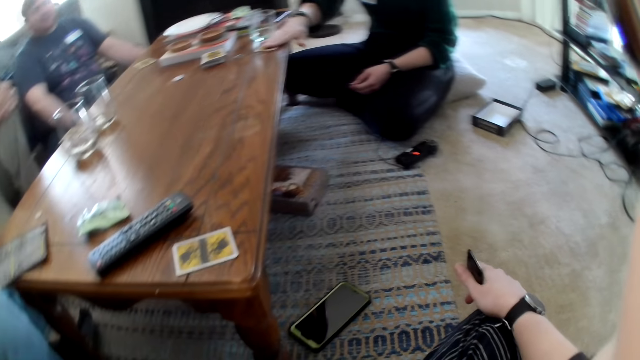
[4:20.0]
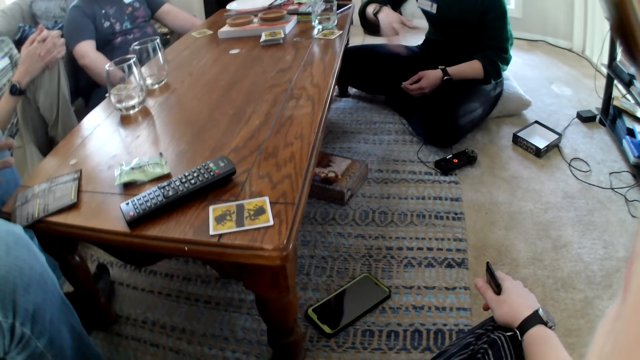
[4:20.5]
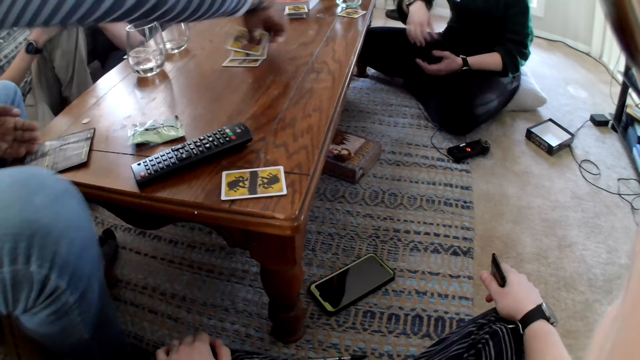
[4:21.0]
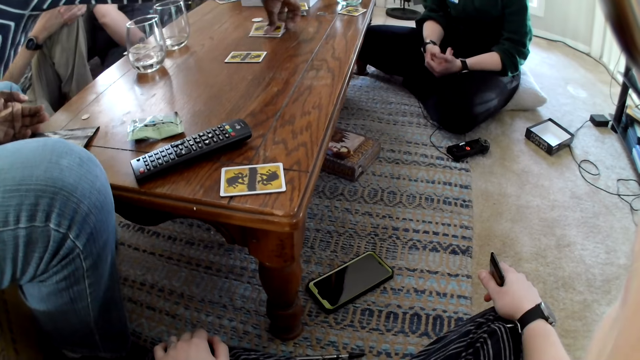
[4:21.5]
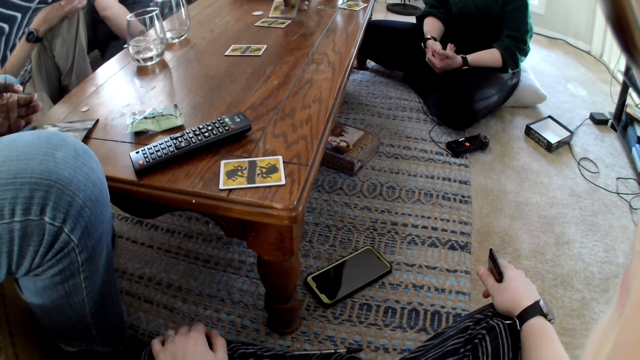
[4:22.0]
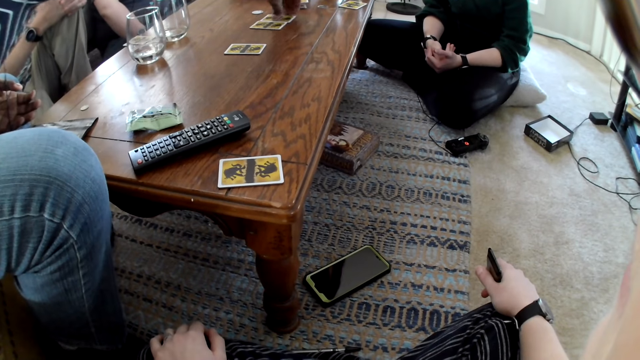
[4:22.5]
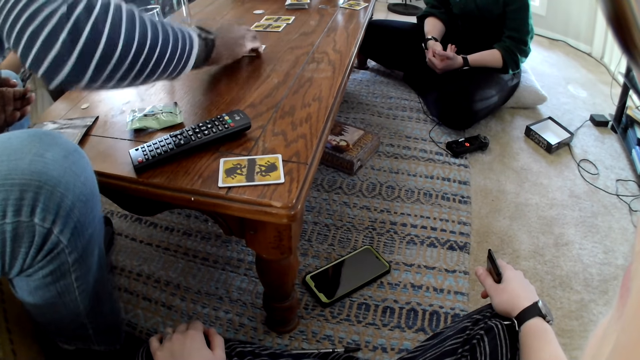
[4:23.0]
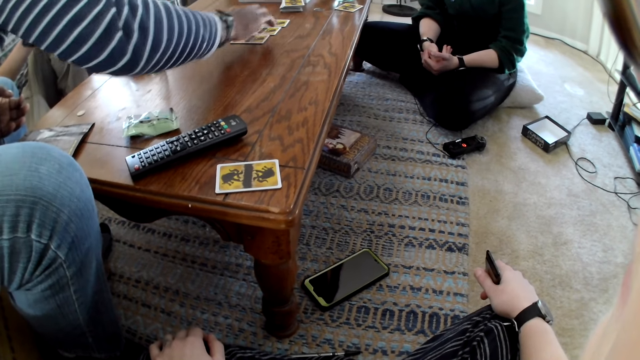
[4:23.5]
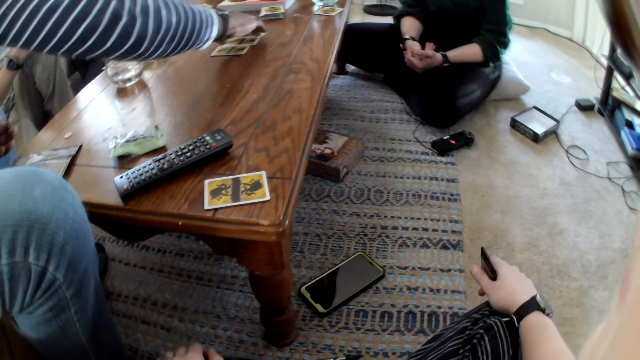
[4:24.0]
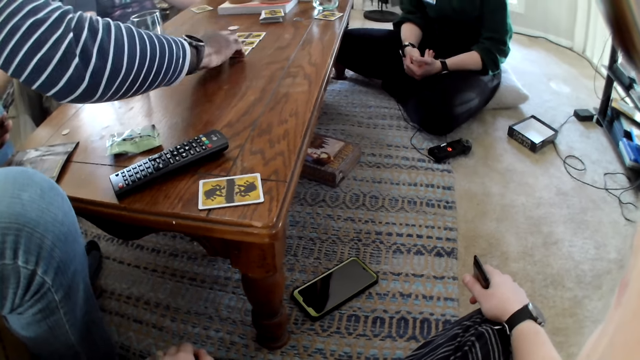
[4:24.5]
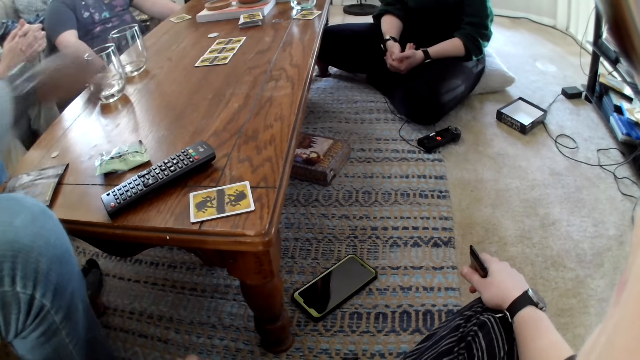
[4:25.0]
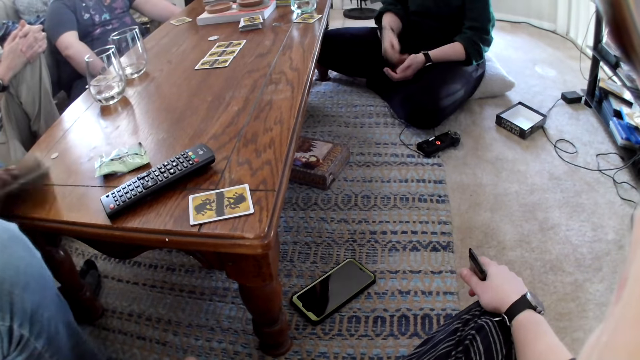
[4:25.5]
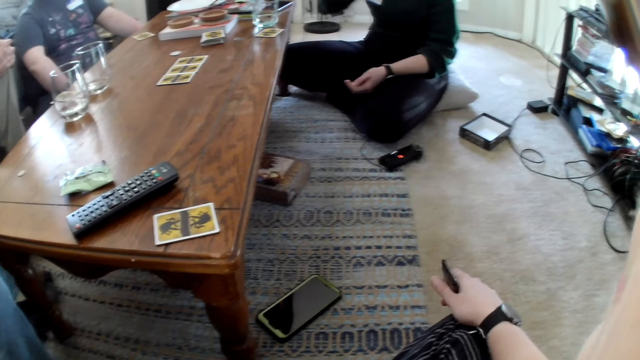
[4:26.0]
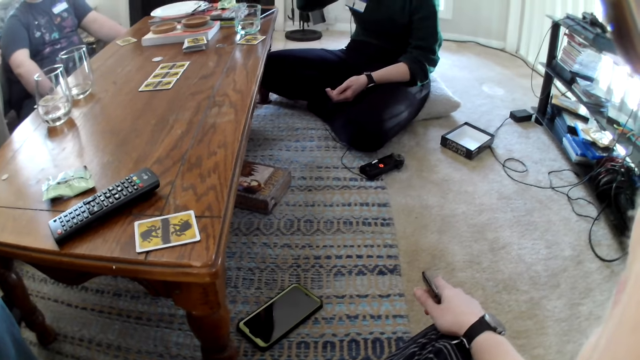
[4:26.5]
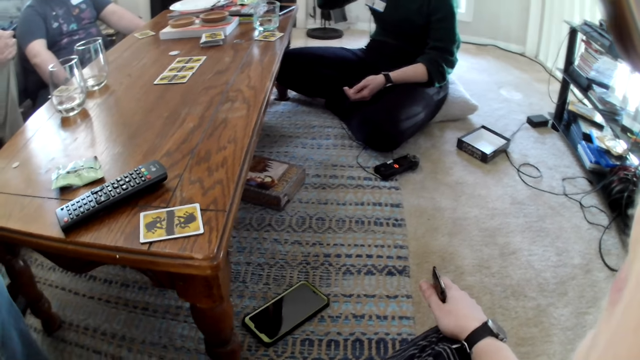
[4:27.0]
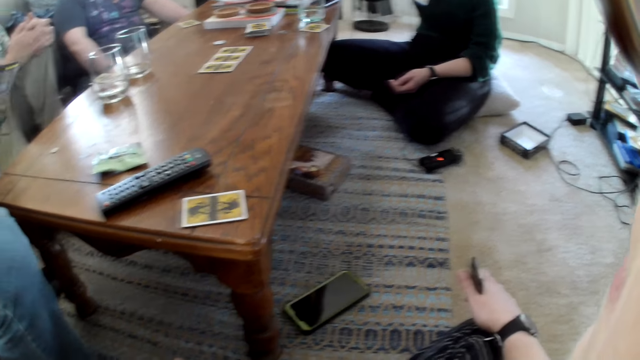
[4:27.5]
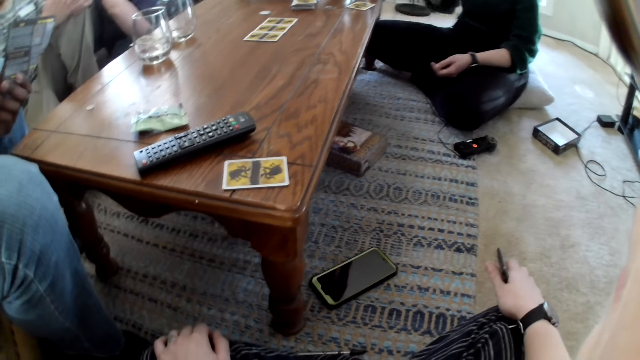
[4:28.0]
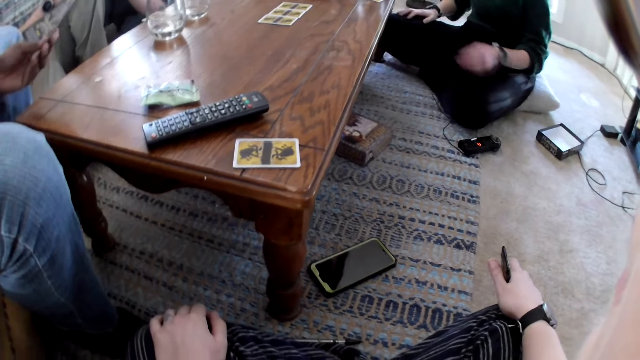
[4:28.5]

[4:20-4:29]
The woman touches the card on the table with her right hand. The man drops the card on the table with his right hand repeatedly. He moves the cards on the table with his right hand. He moves the card on the table with his right hand repeatedly. He picks the handbill from the table with his right hand.

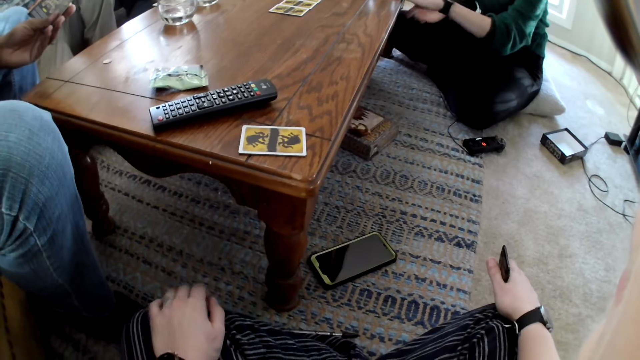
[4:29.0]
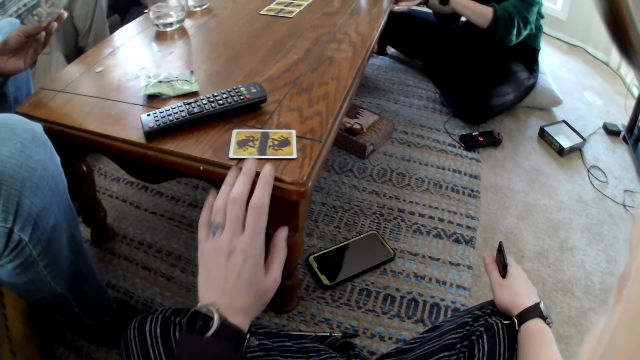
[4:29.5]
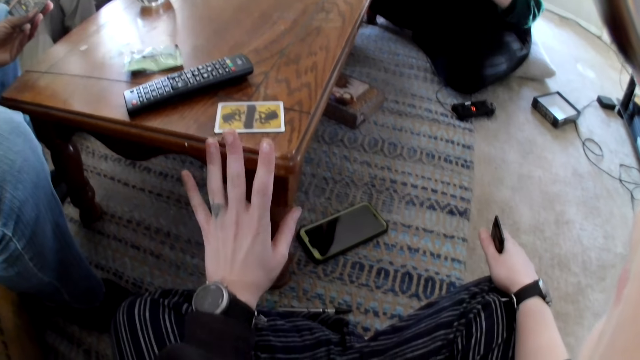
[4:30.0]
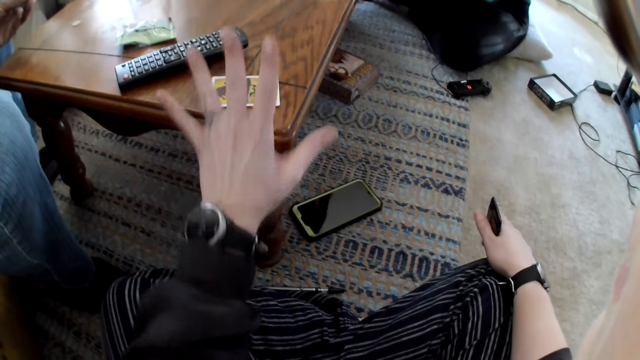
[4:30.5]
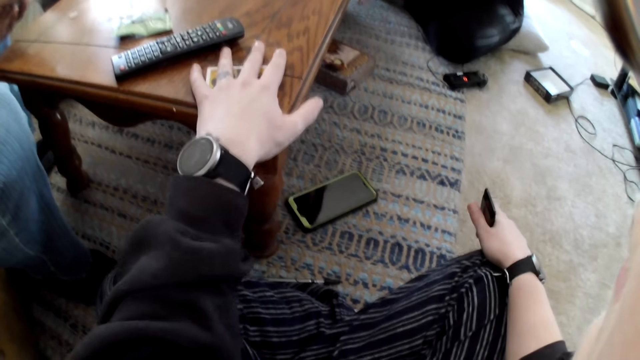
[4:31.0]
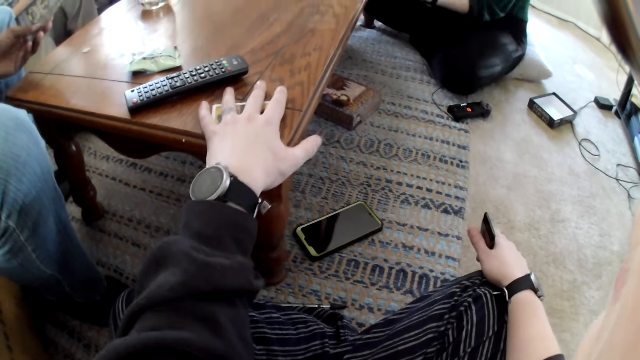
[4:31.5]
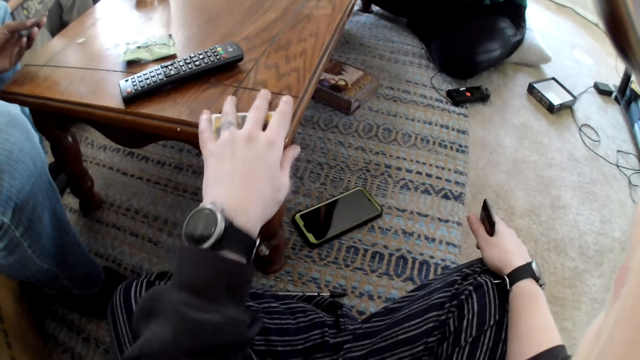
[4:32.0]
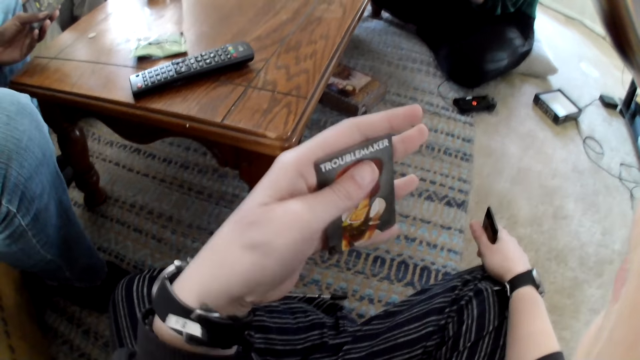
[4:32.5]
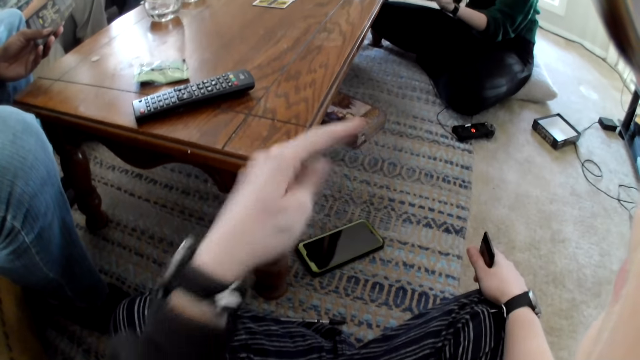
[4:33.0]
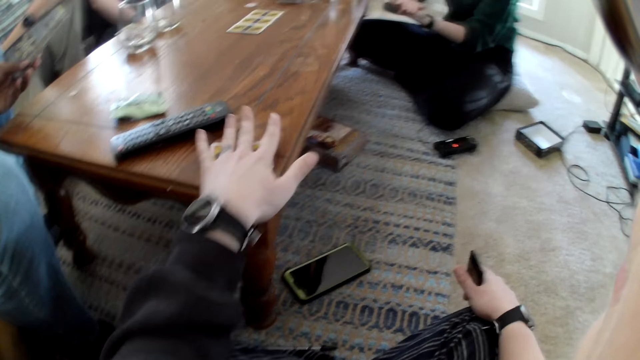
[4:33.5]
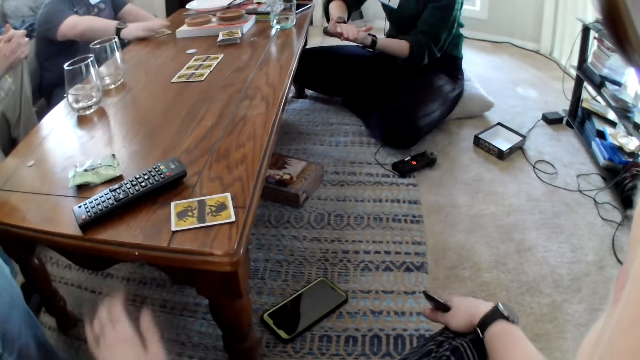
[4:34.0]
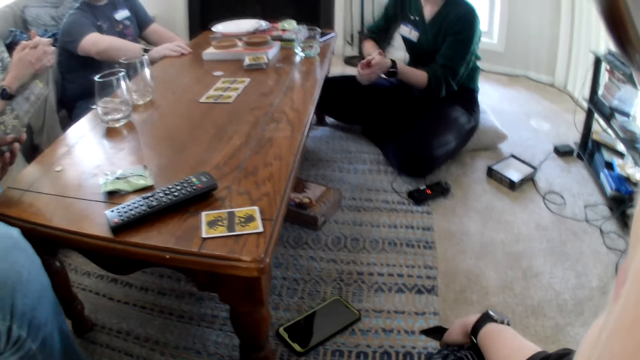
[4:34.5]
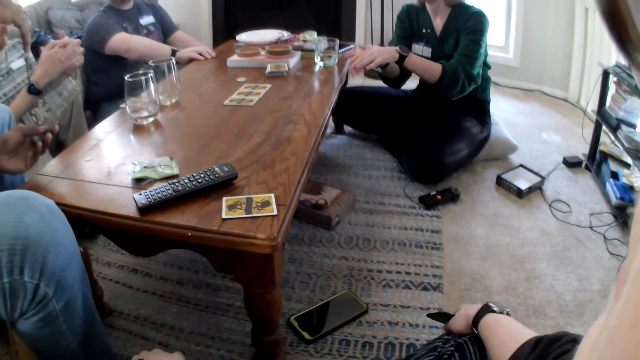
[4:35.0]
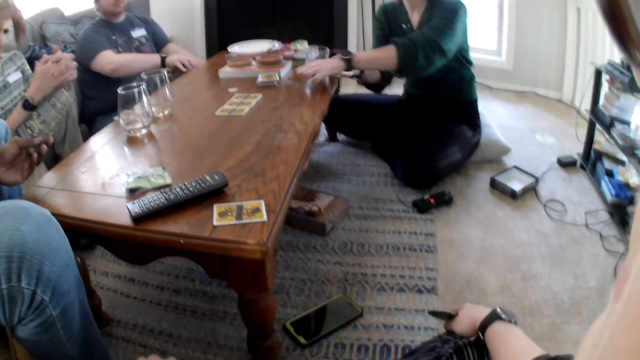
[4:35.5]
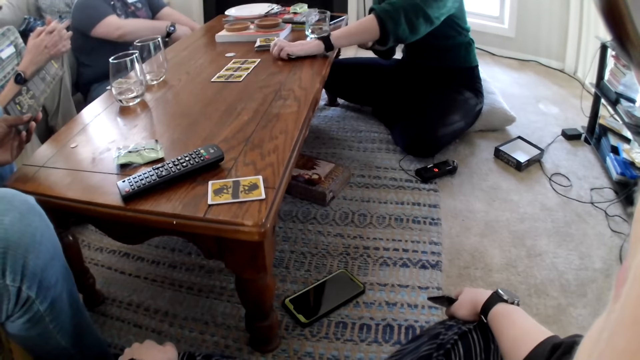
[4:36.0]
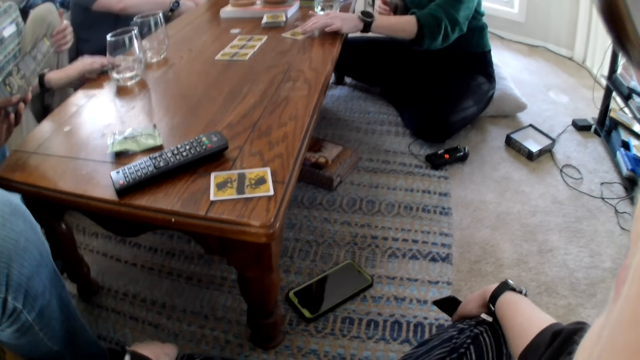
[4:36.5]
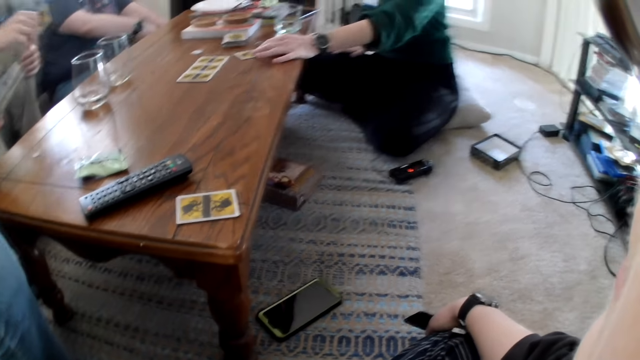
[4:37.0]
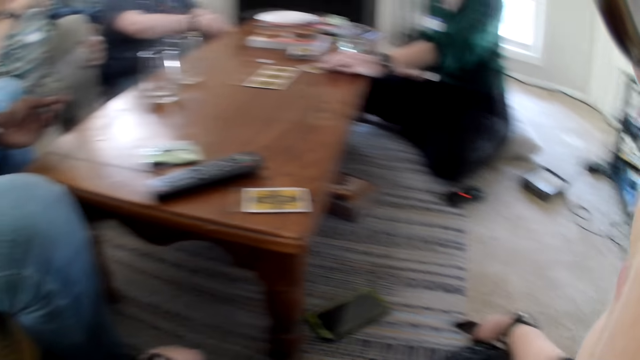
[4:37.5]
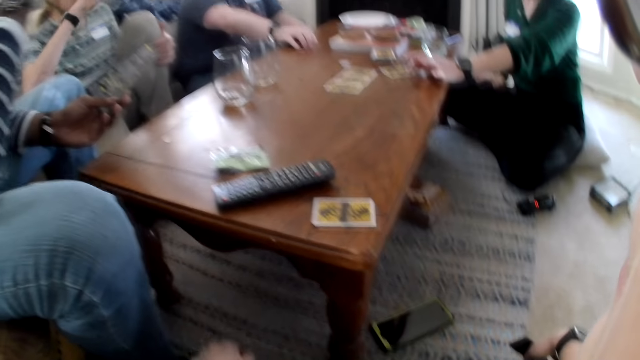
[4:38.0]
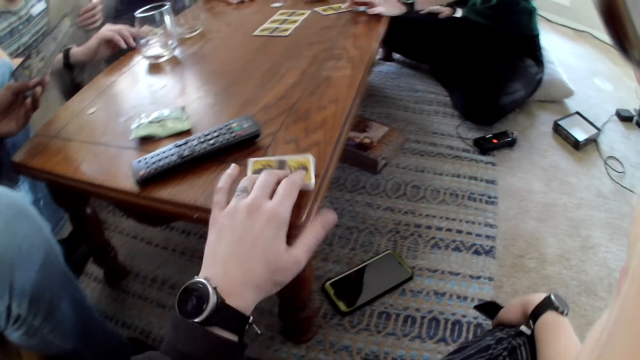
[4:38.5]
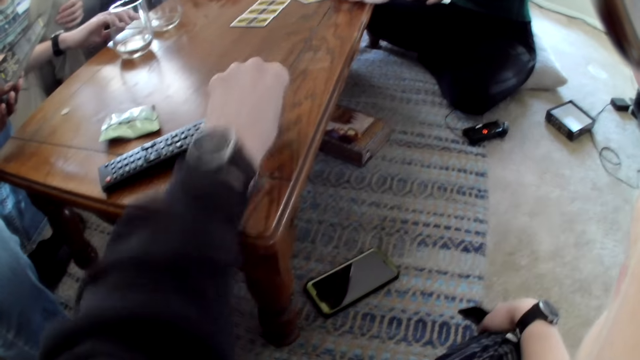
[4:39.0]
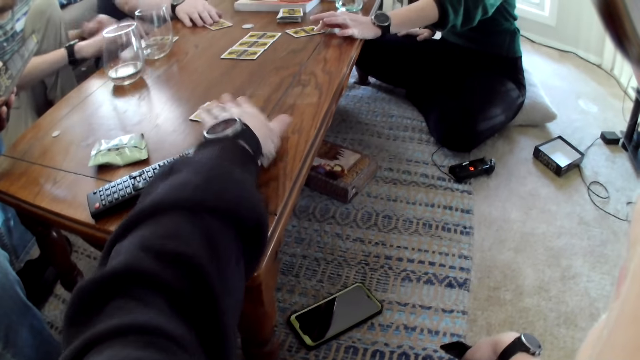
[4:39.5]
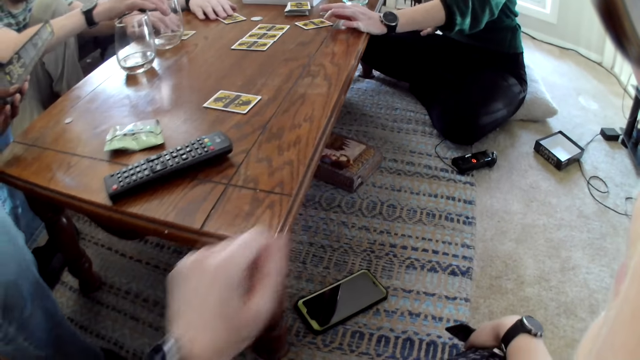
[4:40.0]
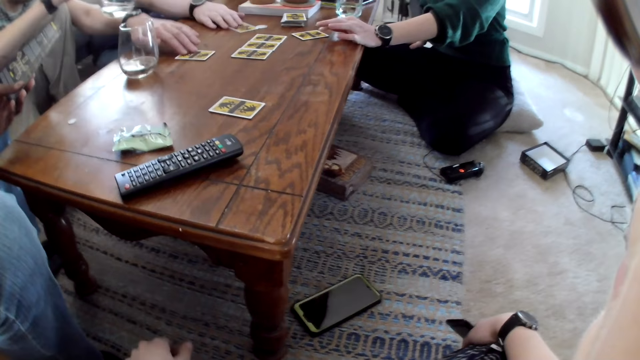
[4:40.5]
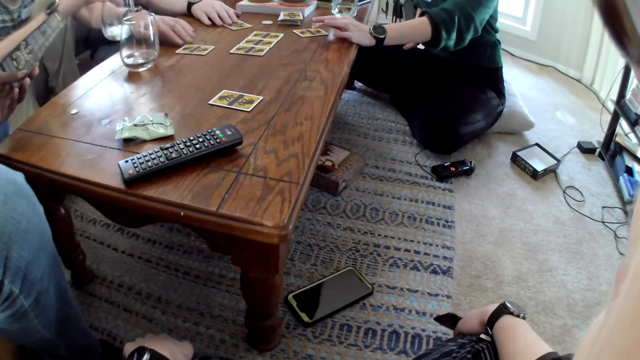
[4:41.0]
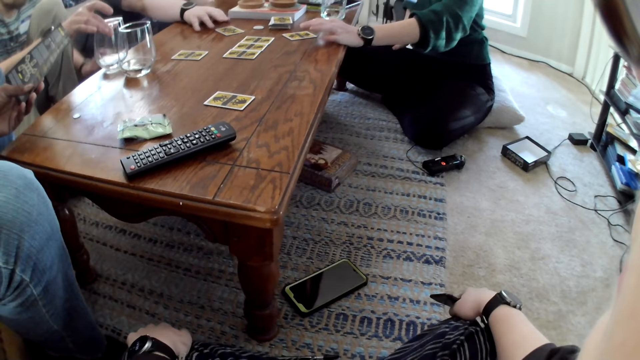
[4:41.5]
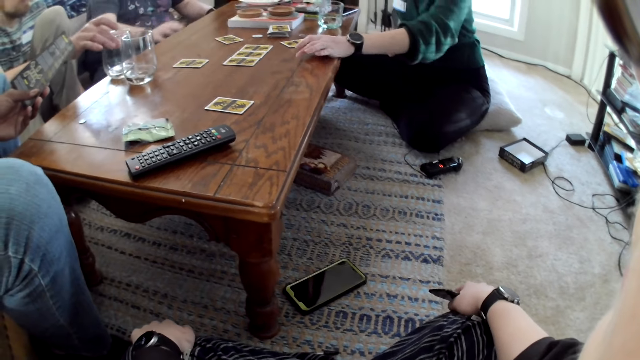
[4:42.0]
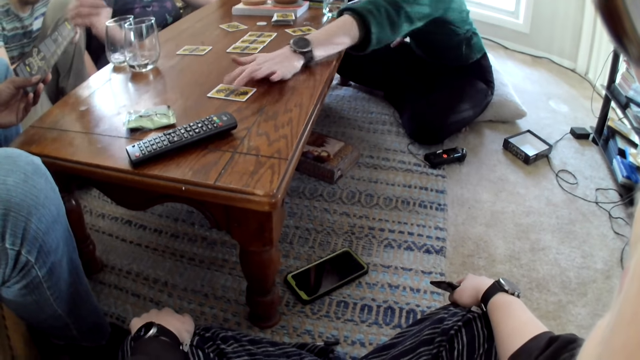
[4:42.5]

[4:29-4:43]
A man holds a paper in his hand. The camera wearer picks the card from the table with her left hand. She looks at the card. She drops the card on the table with her left hand. Another man picks the card from the table with his right hand. A woman drops the card on the table with her left hand. A third man picks the card from the table with his right hand. The woman moves the card on the table with her left hand. The second man drops the card on the table with his right hand. The third man drops the card on the table with his right hand. The camera wearer picks the card from the table with her left hand. The third man moves the card on the table with his right hand. The camera wearer drops the card on the table with her left hand. The second man moves the card on the table with his right hand. The third man moves the card on the table with his left hand, picks the cup of water from the table with his left hand, and moves the glass aside. The second man hits a token on the table with the card under his right hand. The third man drops the cup of water on the table with his left hand. The woman moves the card on the table with her left hand.
